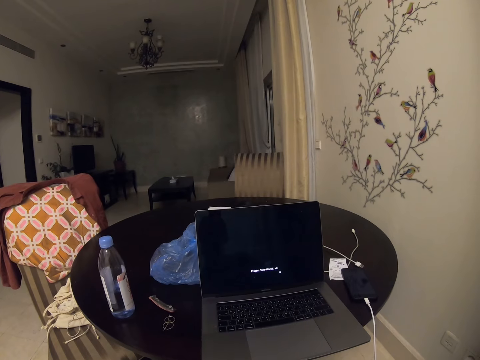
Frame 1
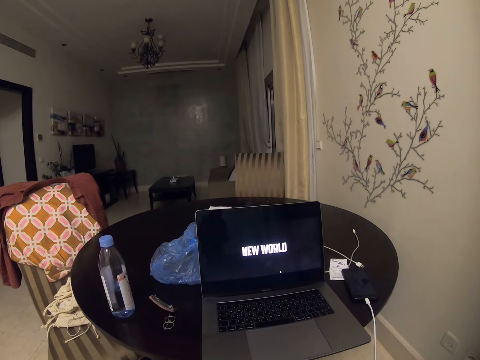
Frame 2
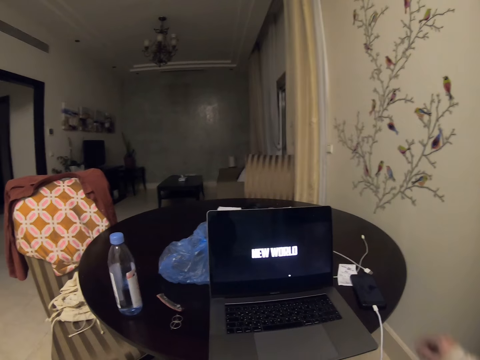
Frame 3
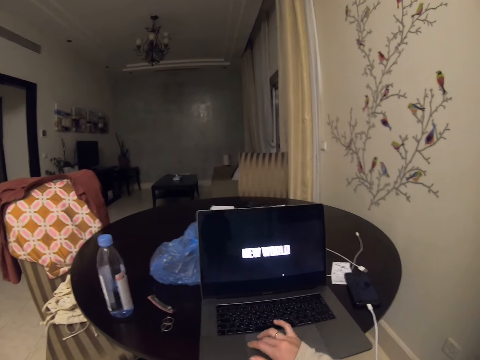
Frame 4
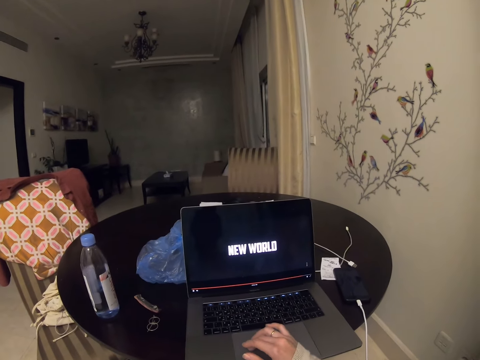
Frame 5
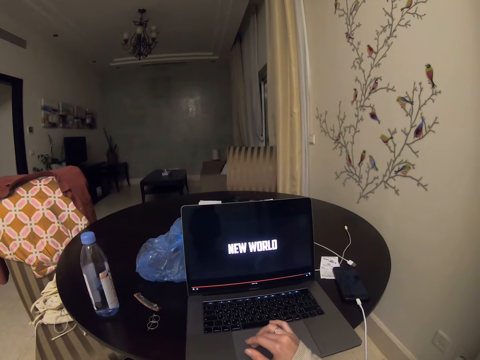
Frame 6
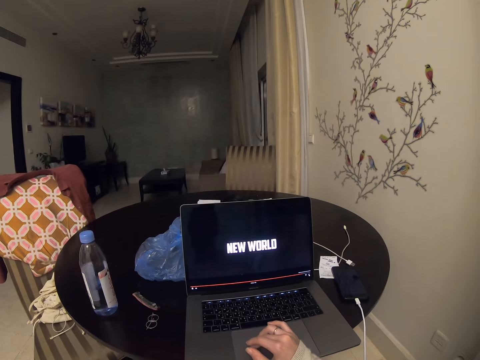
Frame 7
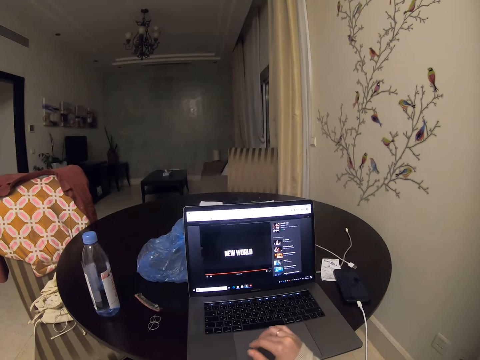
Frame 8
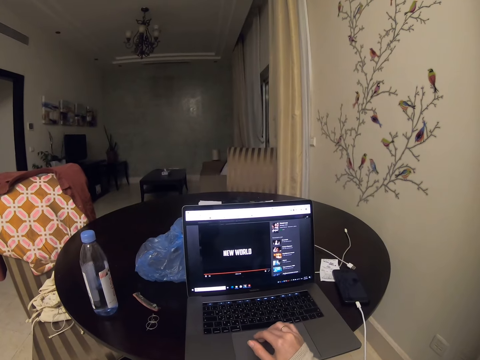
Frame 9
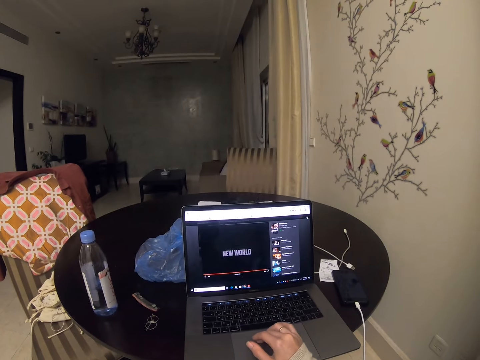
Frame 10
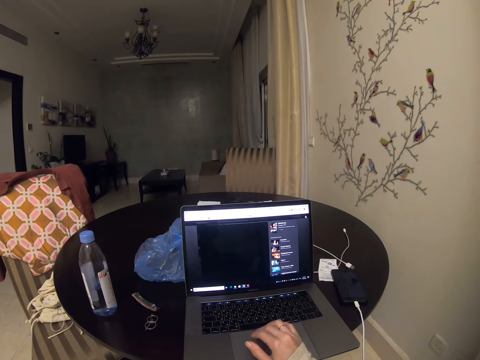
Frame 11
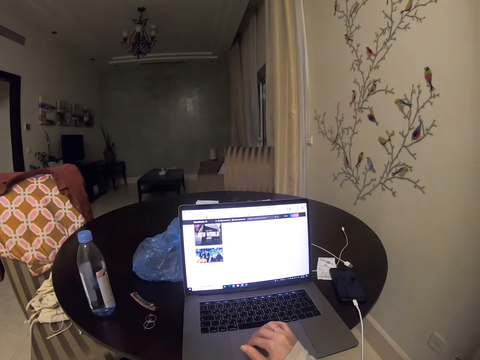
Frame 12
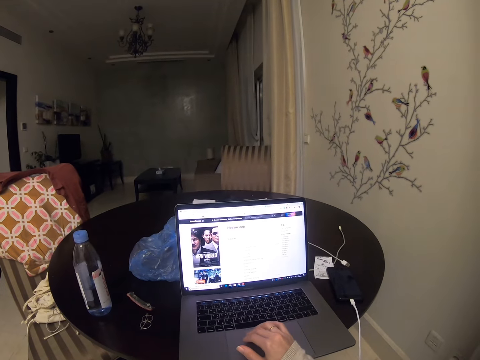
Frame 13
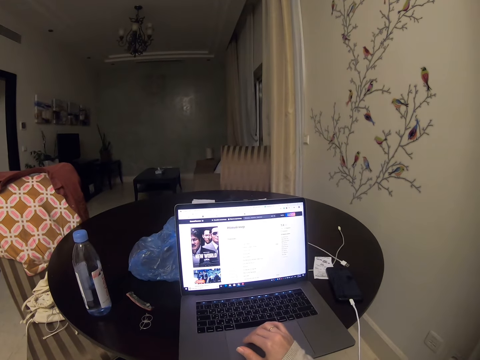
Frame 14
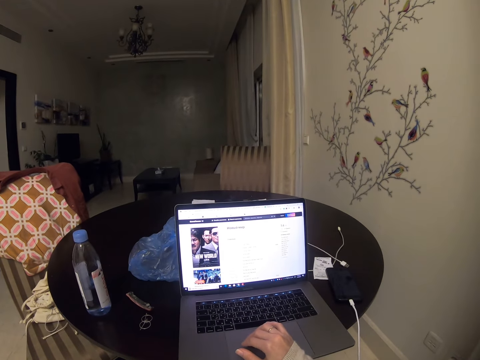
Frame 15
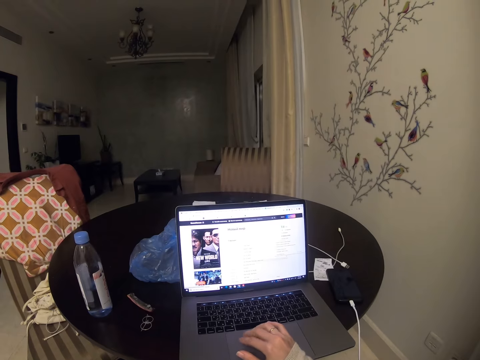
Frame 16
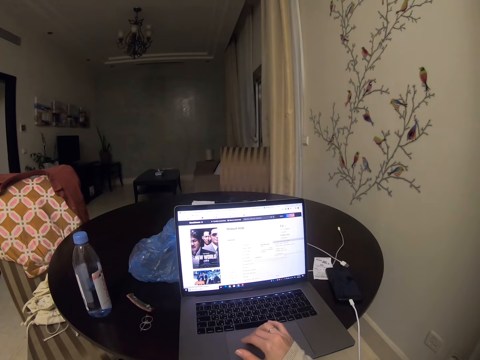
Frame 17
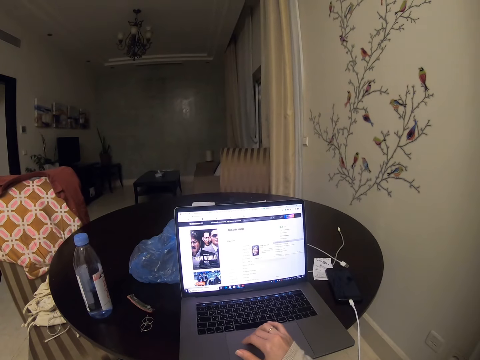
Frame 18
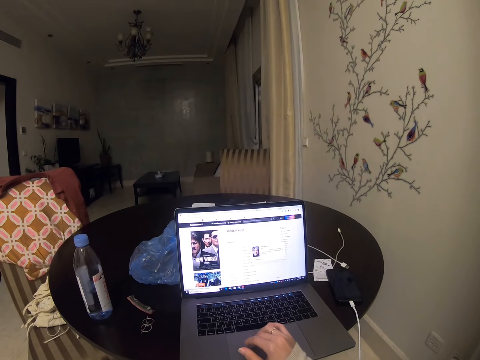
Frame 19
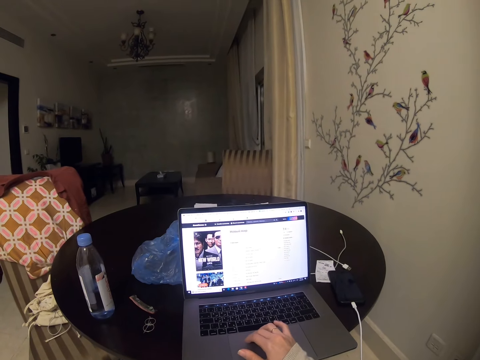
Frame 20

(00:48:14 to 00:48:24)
The camera wearer scrolls the laptop. They tap the keyboard. They scroll.

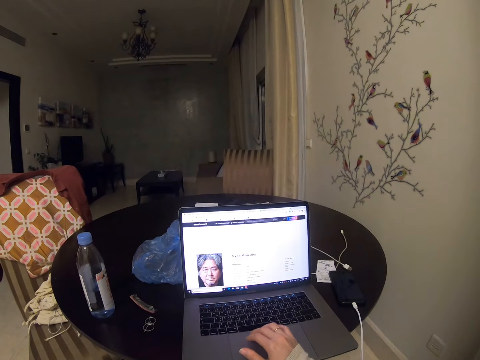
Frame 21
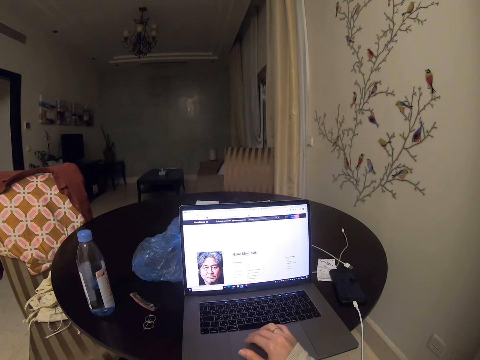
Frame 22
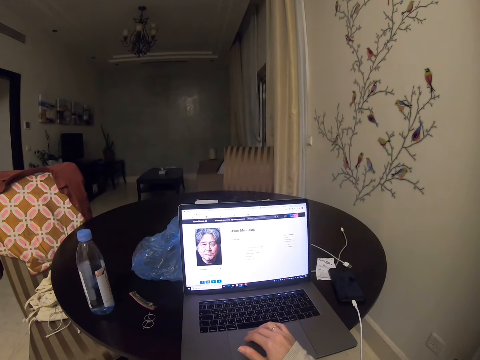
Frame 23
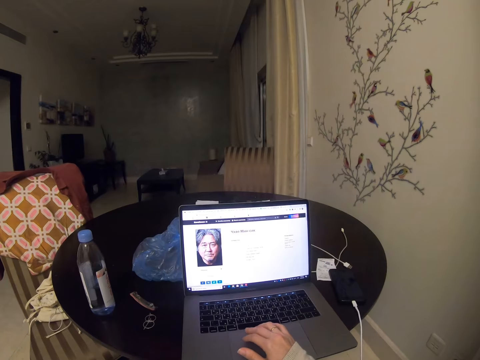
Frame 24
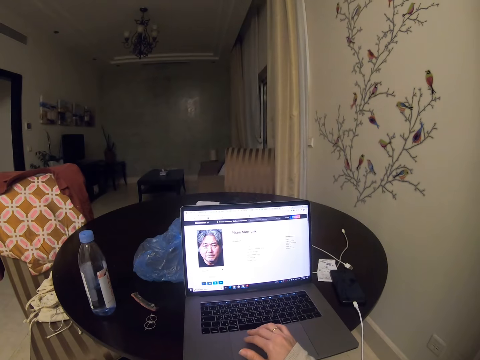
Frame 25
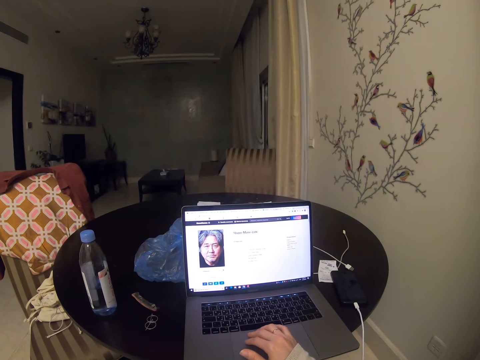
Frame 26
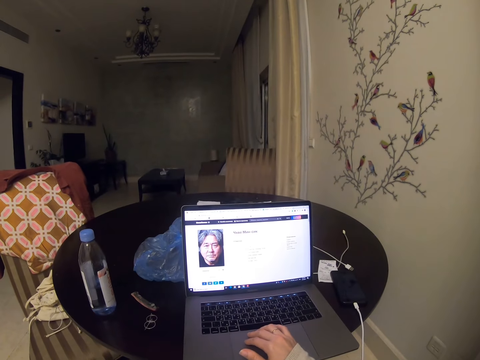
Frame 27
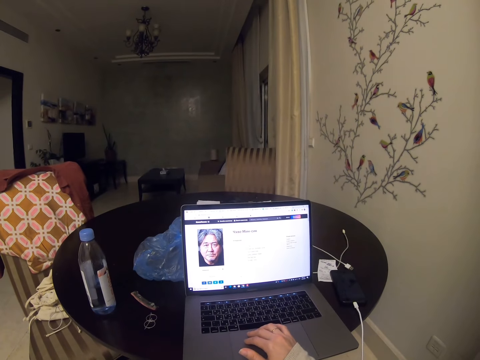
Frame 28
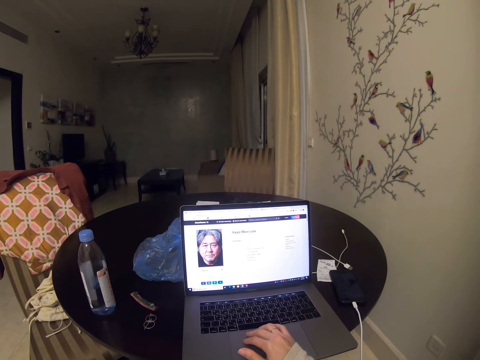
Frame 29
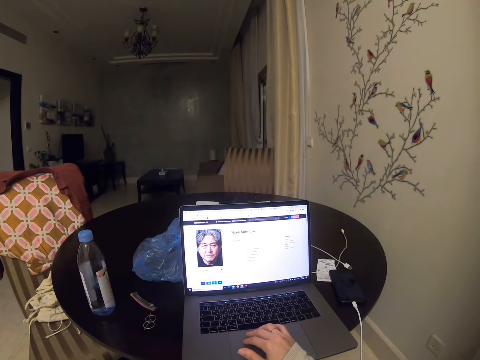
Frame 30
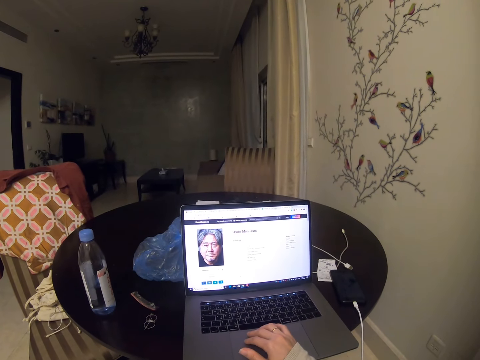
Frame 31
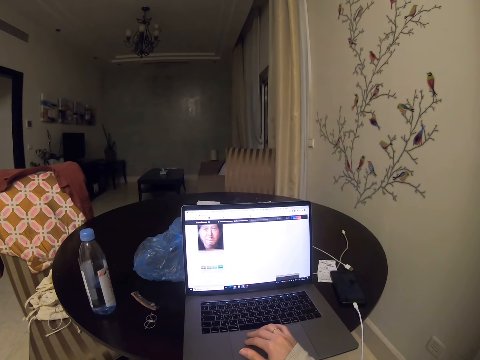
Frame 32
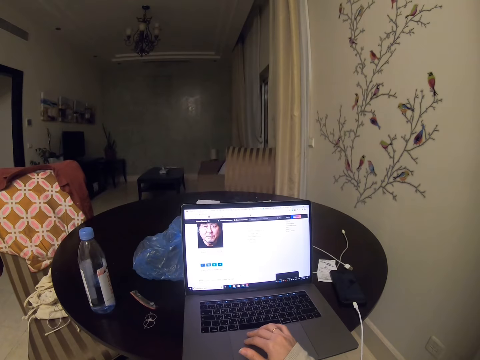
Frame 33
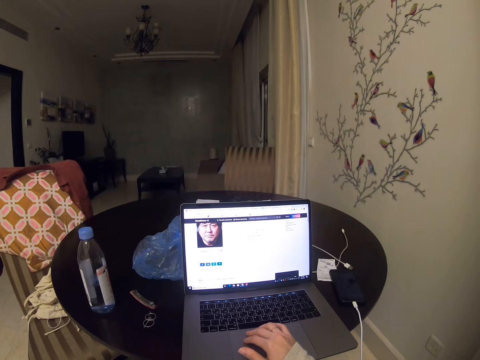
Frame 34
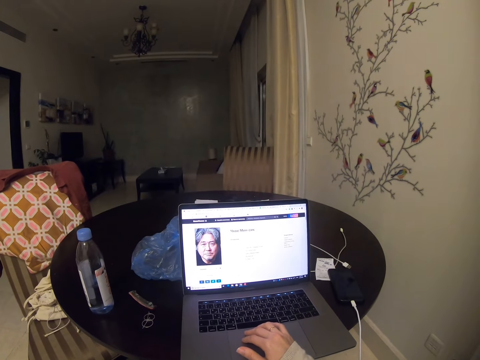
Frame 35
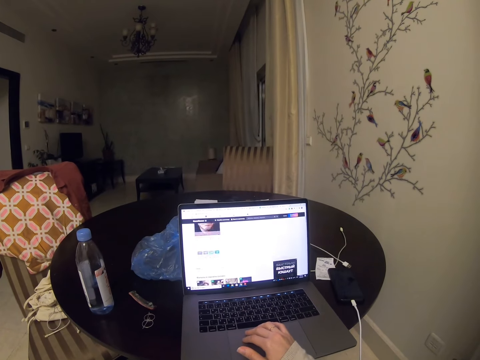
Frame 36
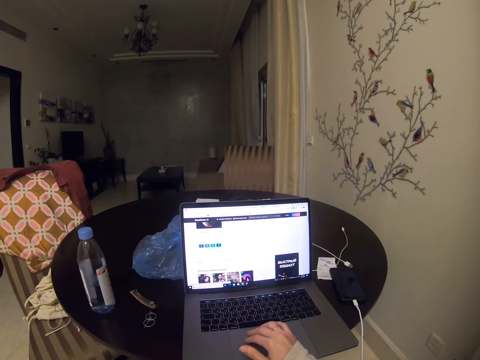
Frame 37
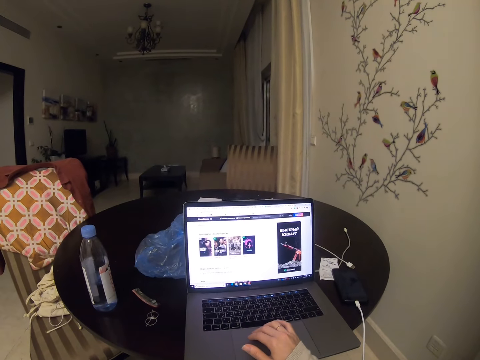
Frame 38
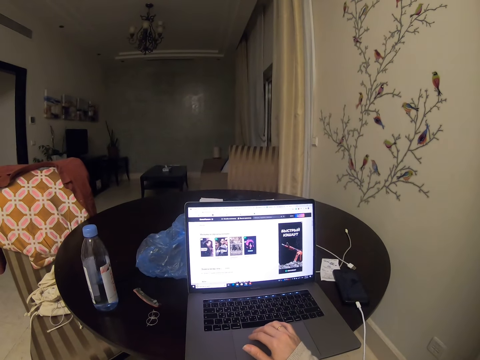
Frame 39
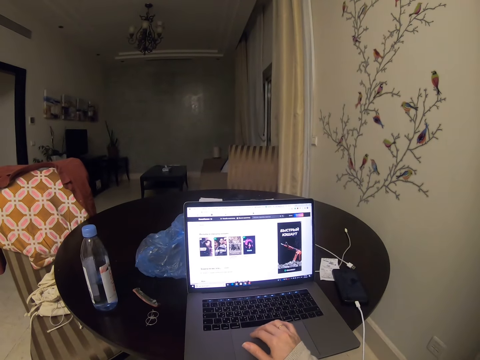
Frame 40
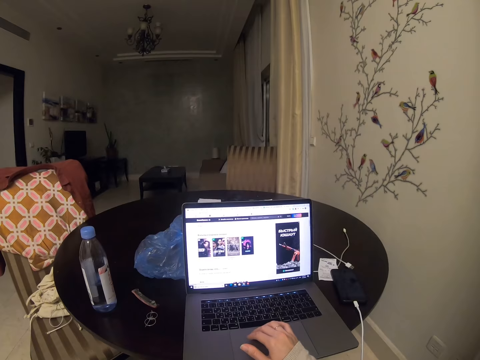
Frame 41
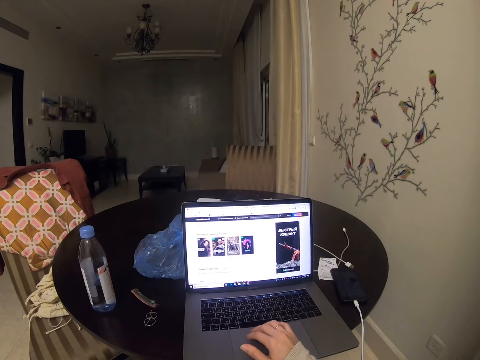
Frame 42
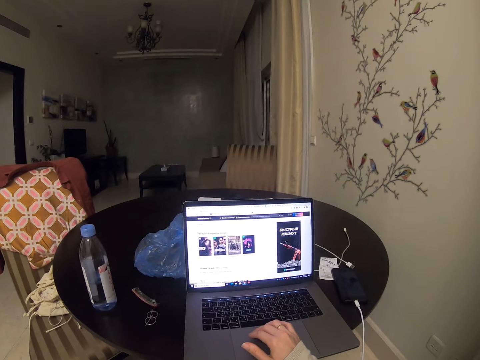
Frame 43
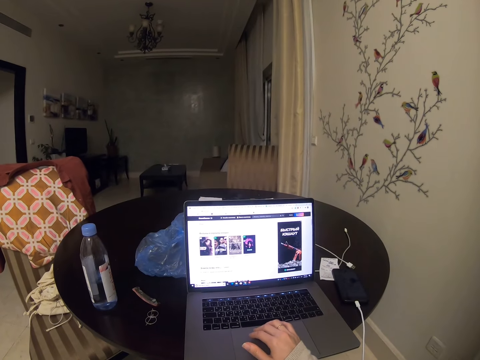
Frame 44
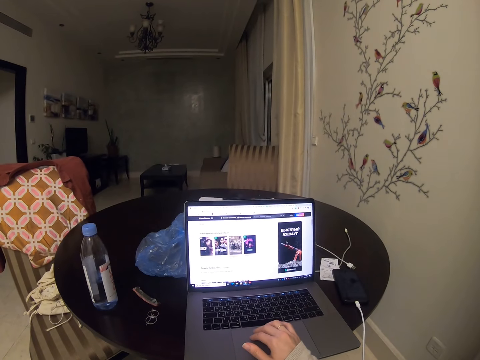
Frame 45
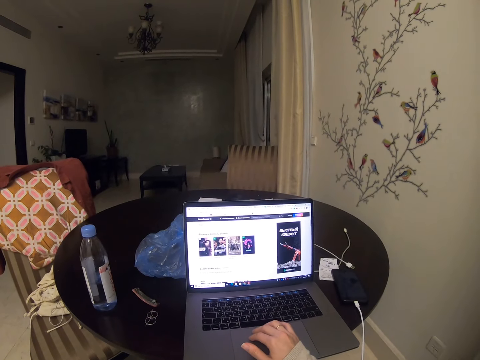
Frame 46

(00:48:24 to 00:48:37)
The camera wearer opens a page. They scroll.

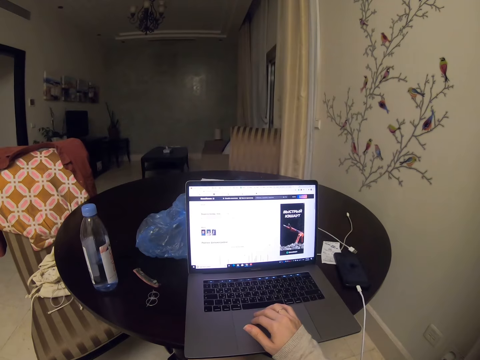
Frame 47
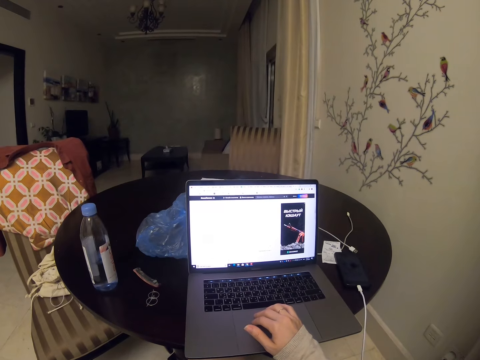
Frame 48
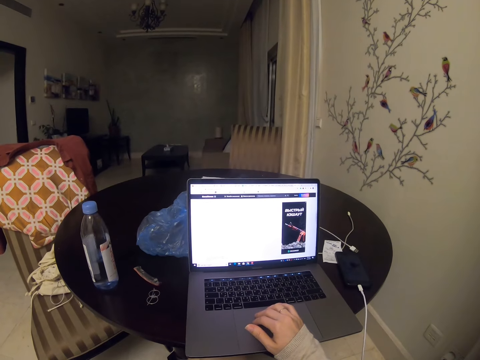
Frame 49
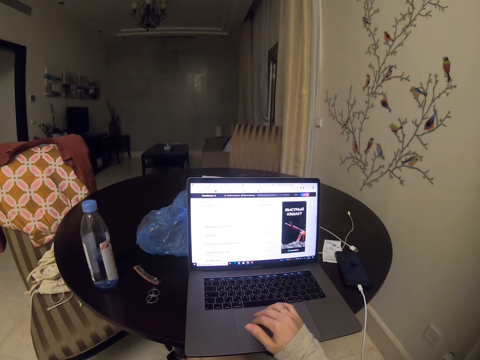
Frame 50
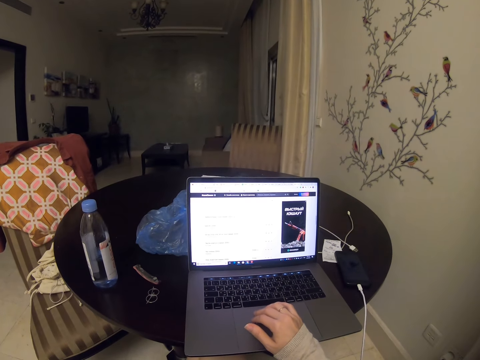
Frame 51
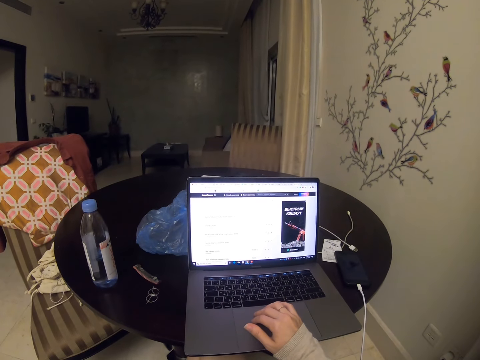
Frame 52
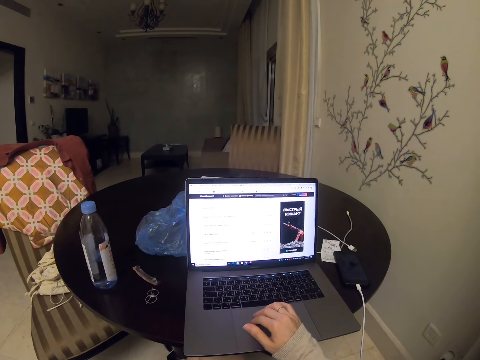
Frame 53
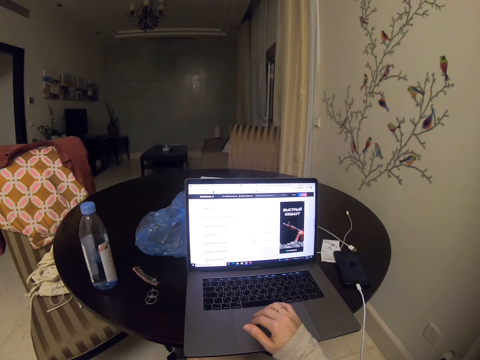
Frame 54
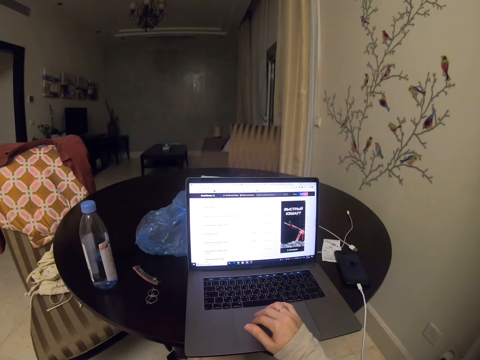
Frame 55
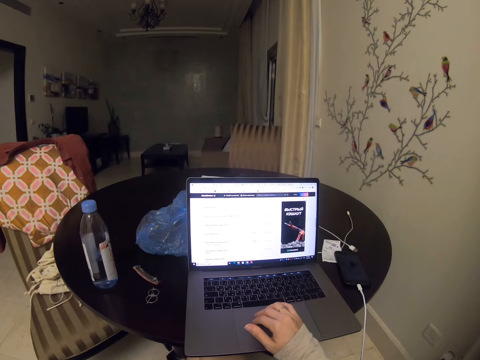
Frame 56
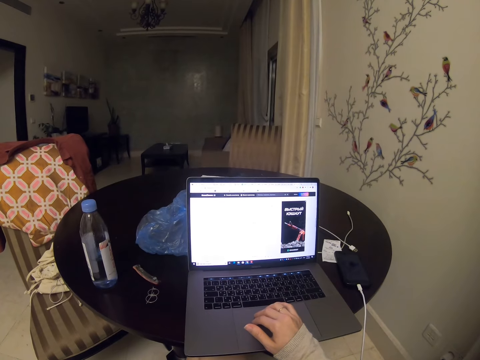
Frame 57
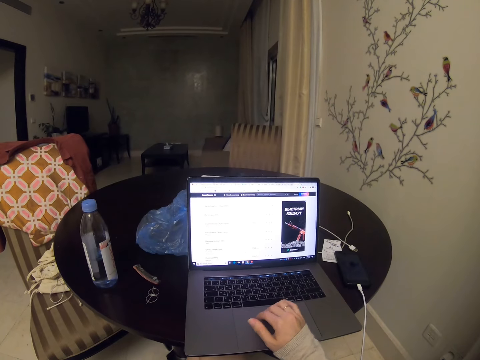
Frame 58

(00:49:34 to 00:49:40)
The camera wearer reads.
